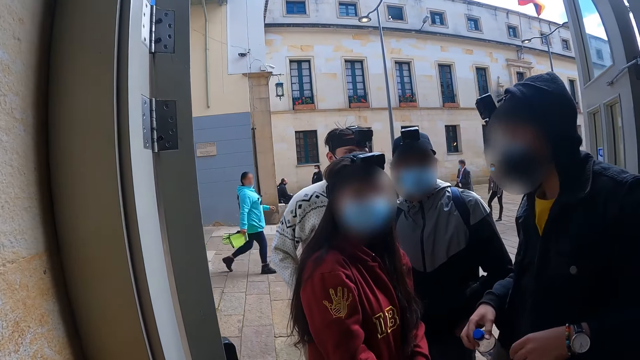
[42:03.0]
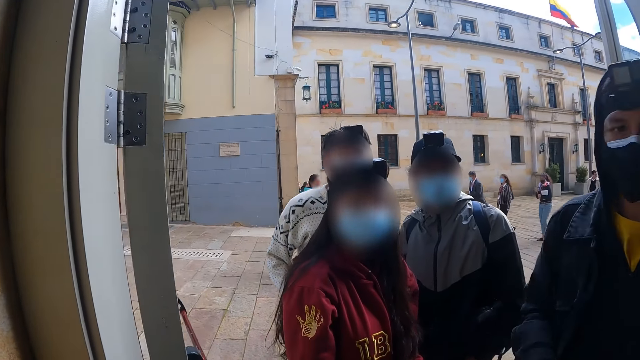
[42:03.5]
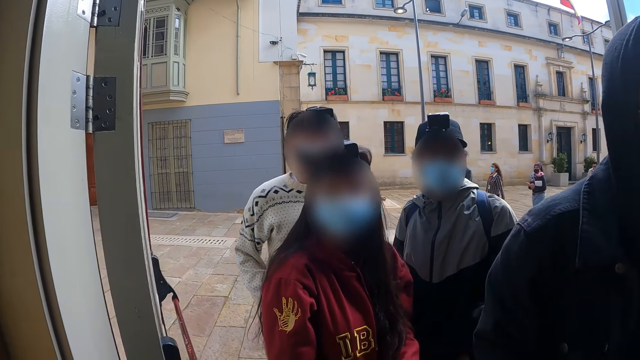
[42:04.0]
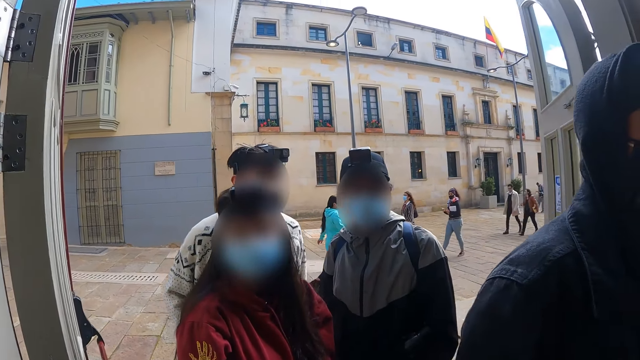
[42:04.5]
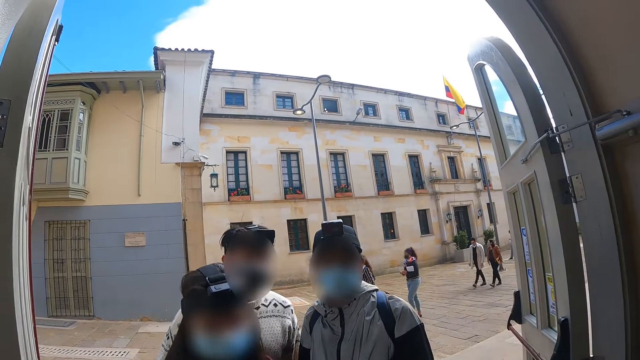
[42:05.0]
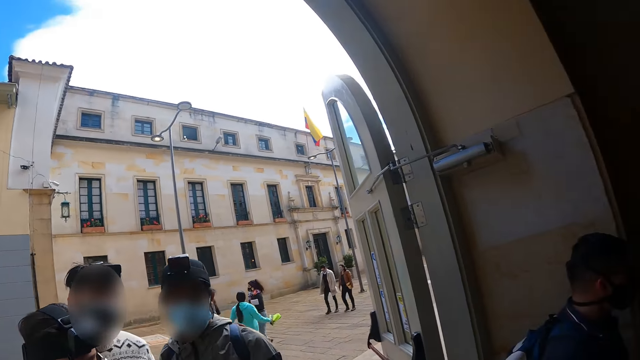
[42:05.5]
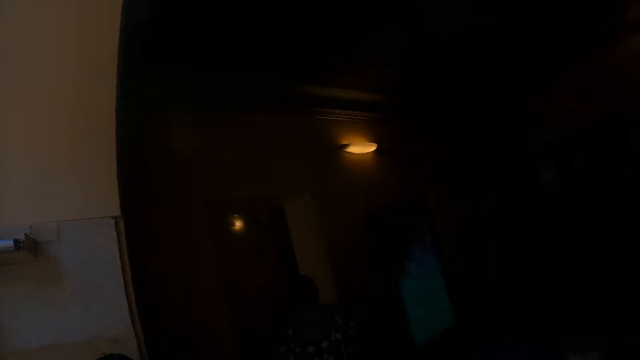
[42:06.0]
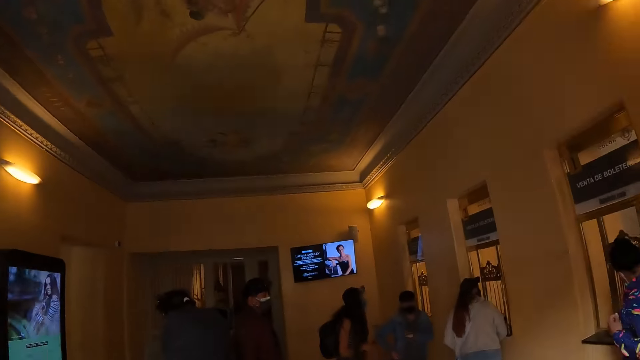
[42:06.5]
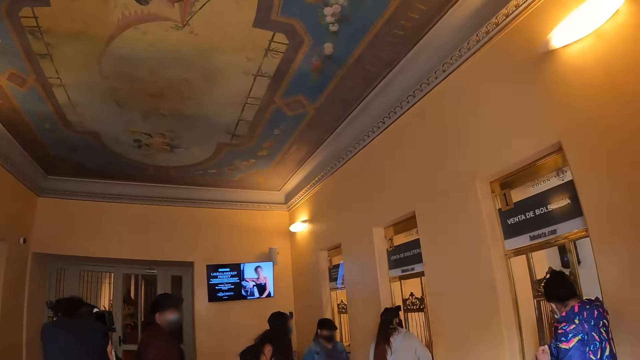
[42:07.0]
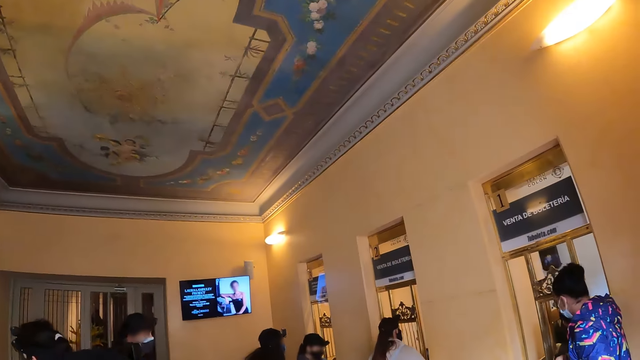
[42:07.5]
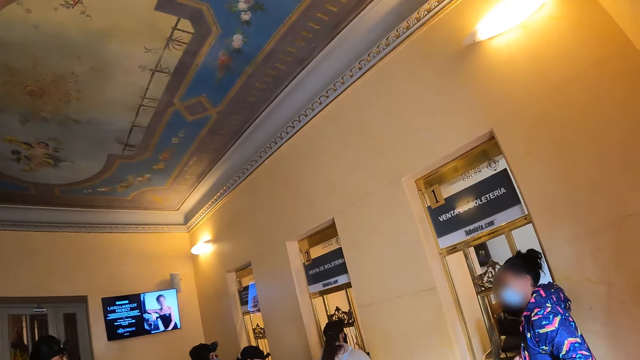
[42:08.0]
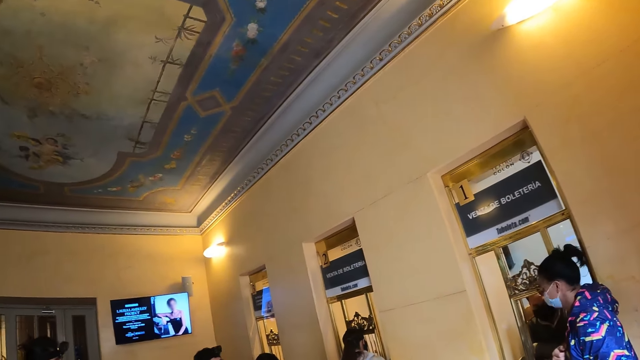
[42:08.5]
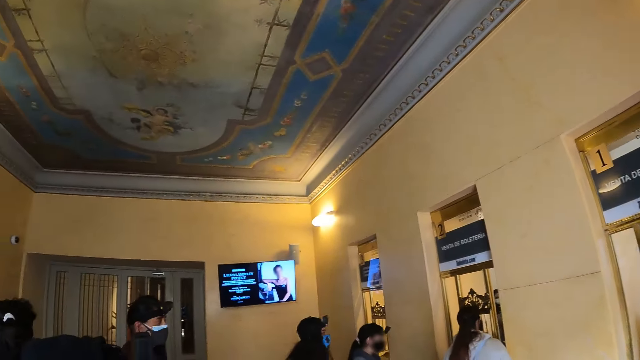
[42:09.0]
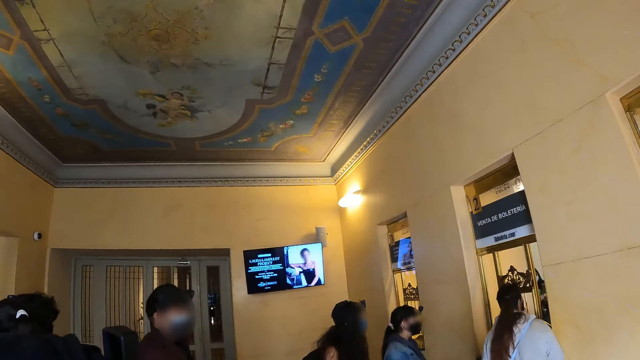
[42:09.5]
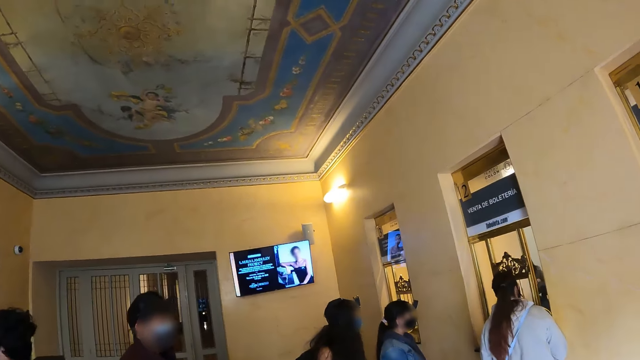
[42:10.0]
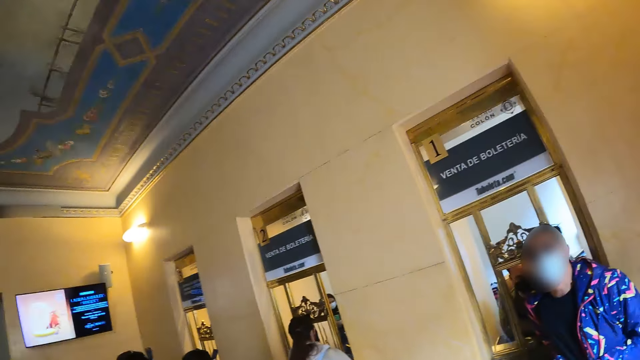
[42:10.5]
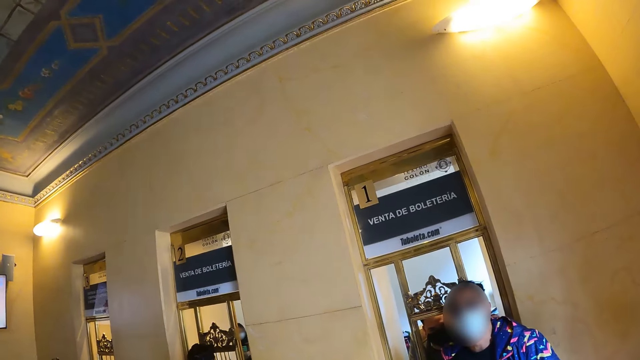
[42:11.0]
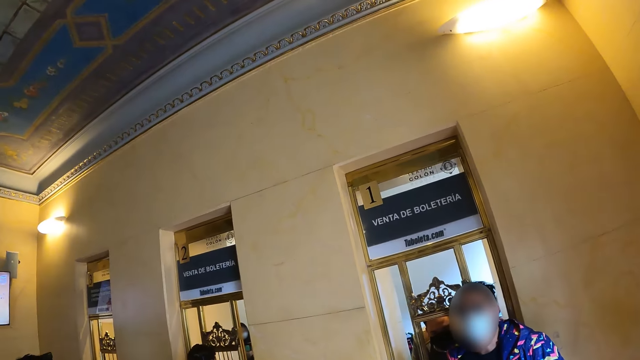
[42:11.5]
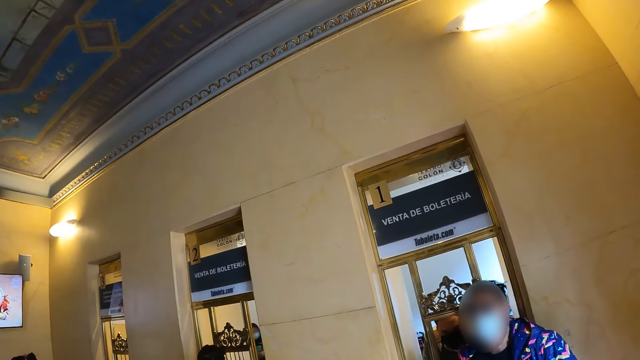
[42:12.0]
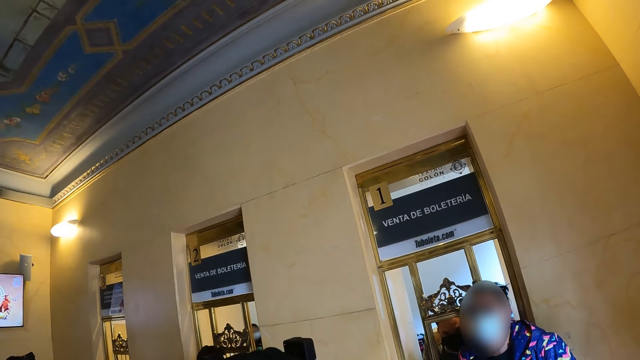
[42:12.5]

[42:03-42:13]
The camera wearer converses with a woman. A man holds a bottle cap. The man, a lady and two other men walk around. The camera wearer looks around. They walk around. They look around.

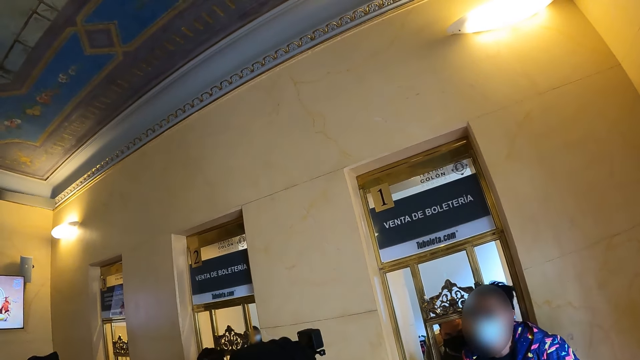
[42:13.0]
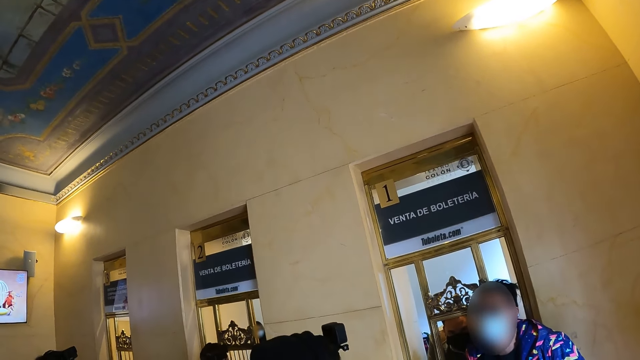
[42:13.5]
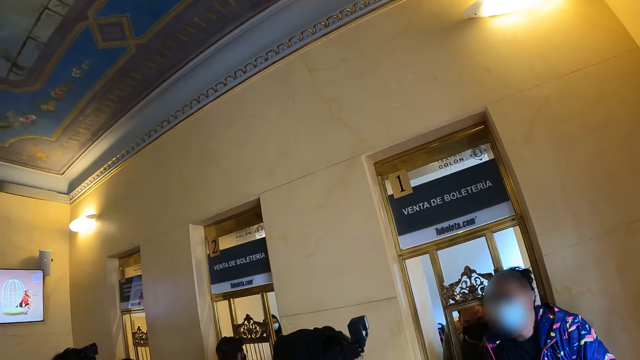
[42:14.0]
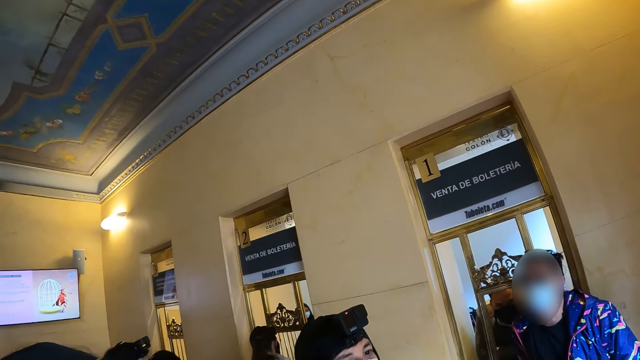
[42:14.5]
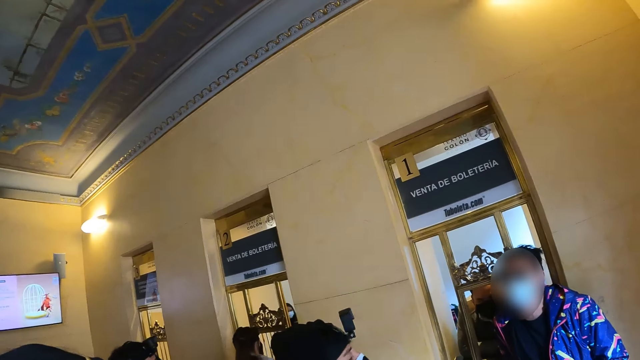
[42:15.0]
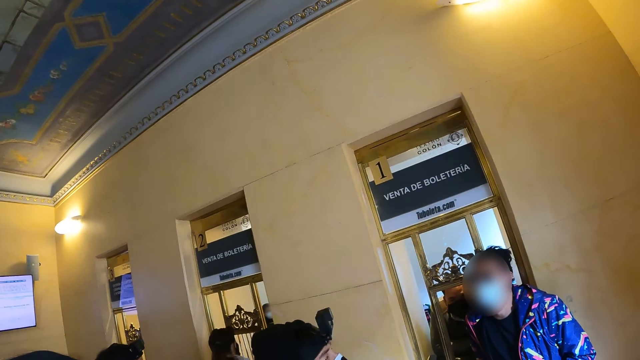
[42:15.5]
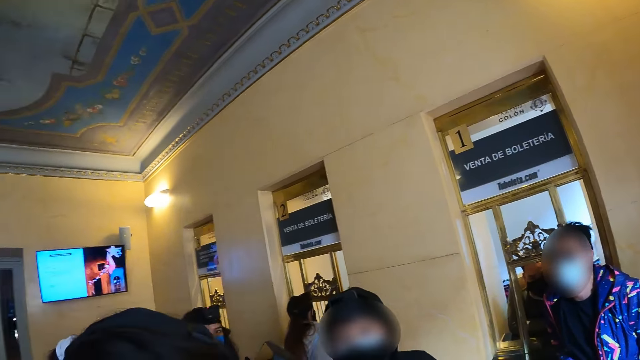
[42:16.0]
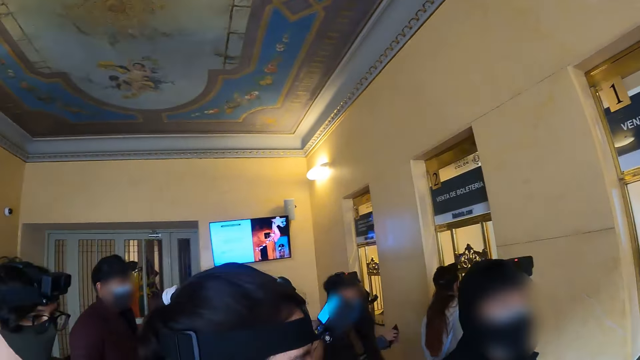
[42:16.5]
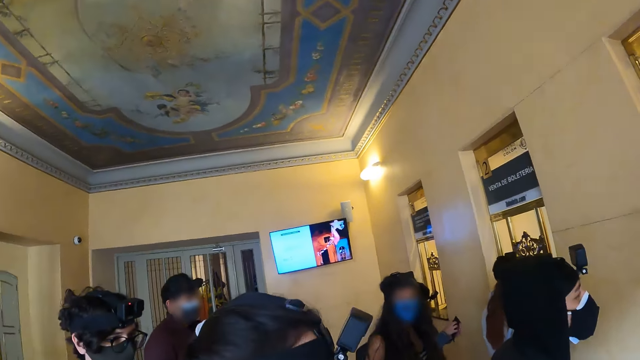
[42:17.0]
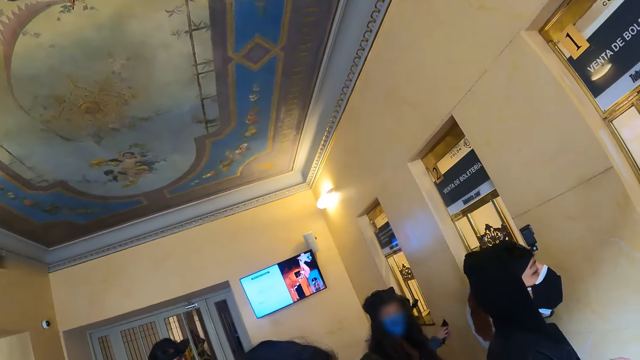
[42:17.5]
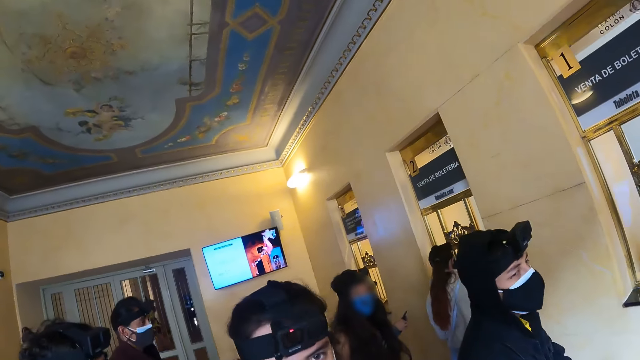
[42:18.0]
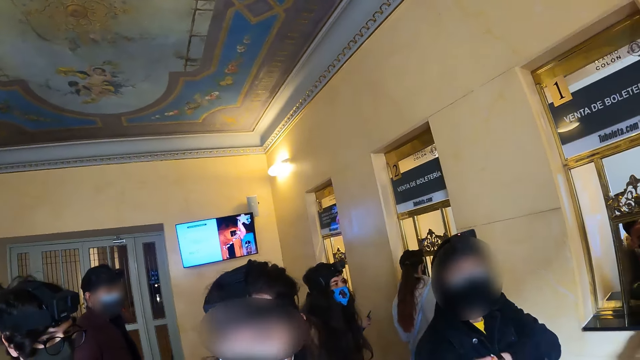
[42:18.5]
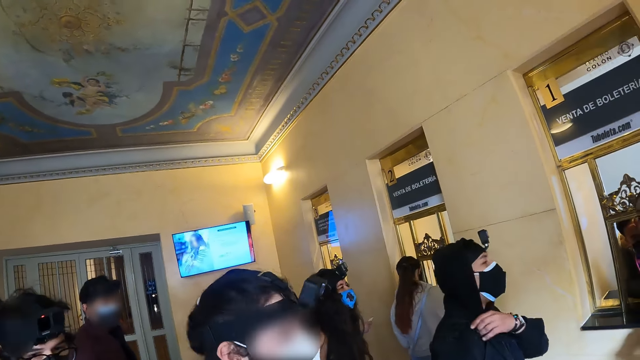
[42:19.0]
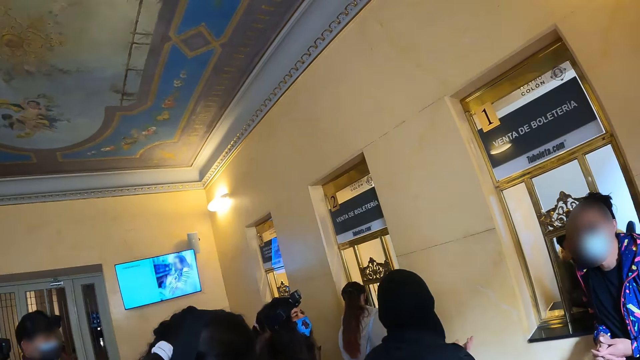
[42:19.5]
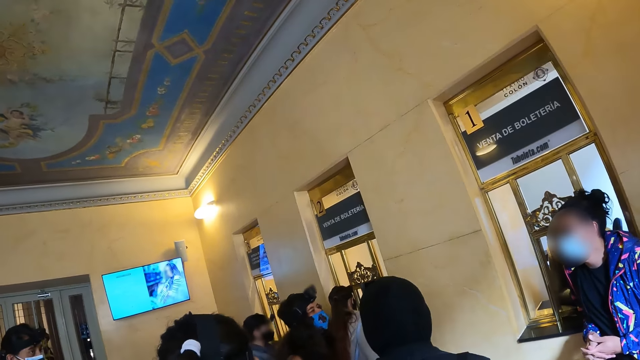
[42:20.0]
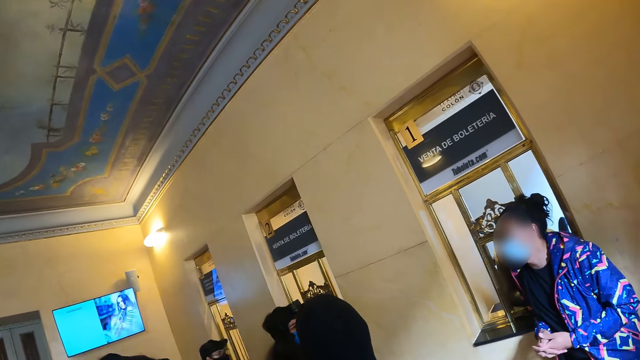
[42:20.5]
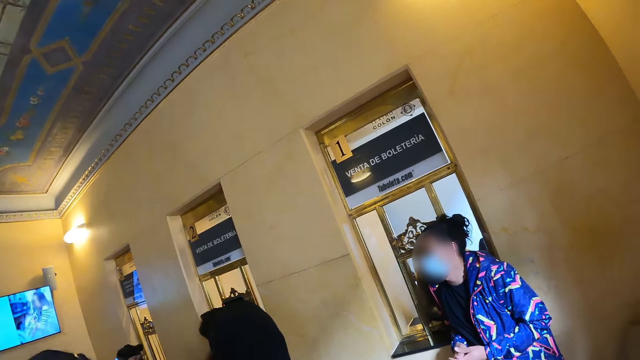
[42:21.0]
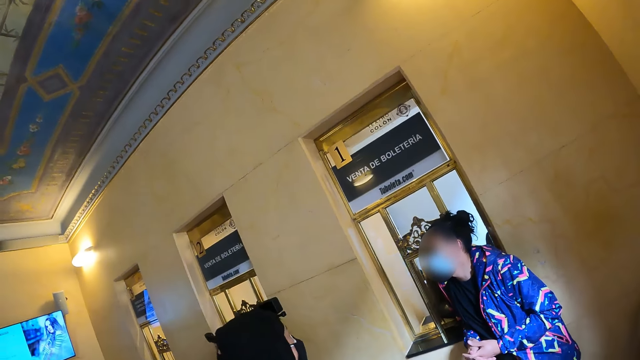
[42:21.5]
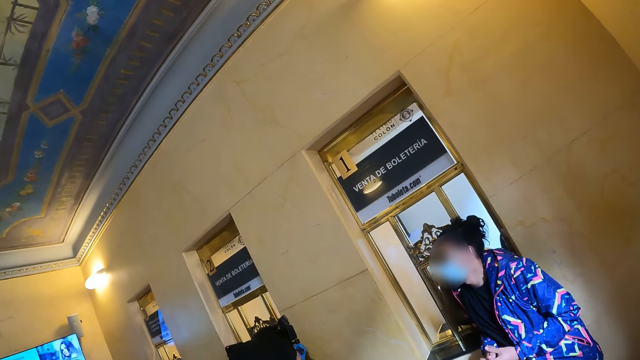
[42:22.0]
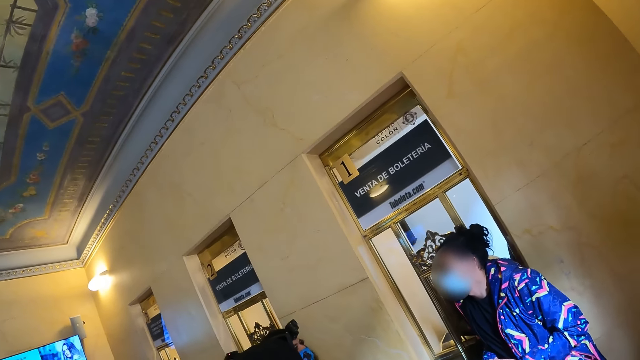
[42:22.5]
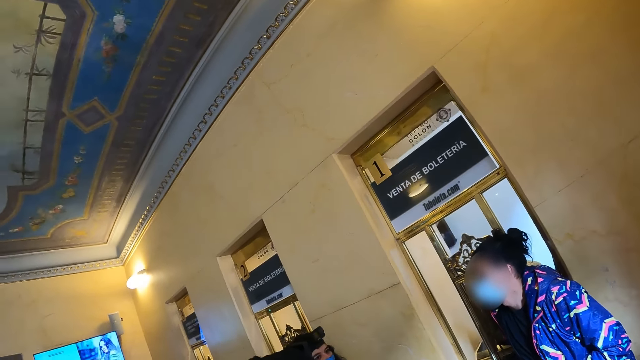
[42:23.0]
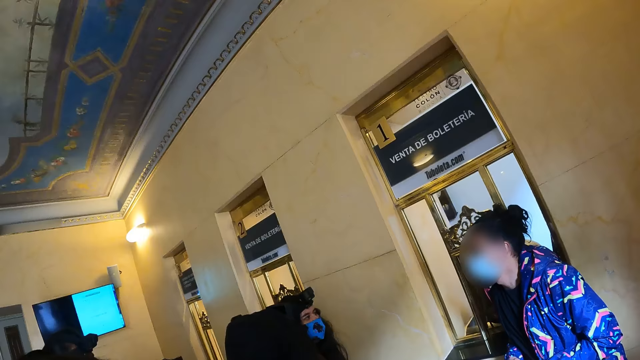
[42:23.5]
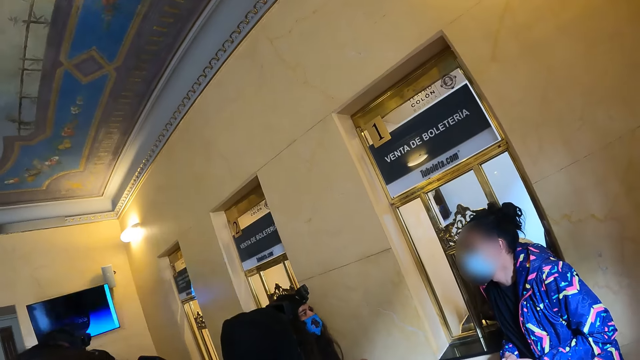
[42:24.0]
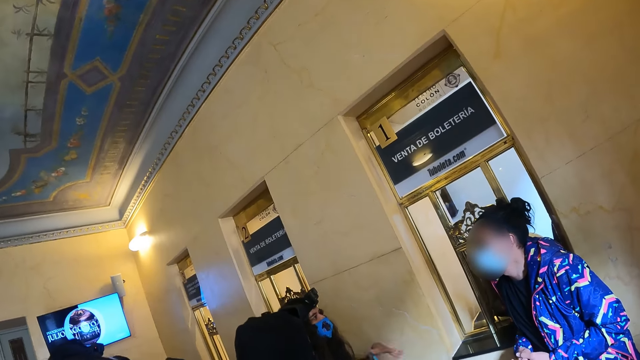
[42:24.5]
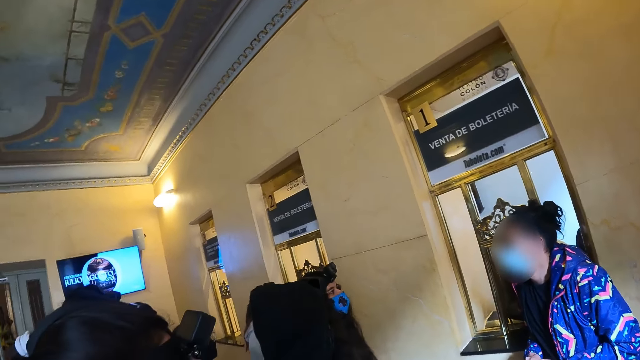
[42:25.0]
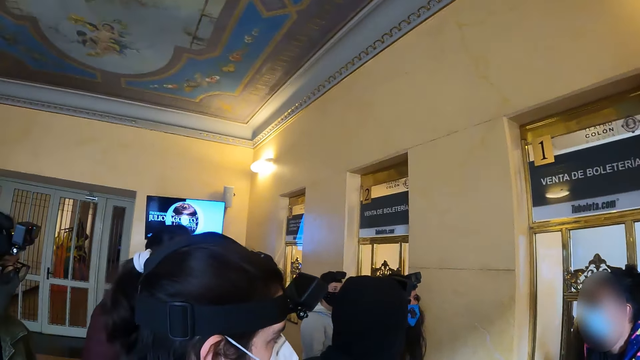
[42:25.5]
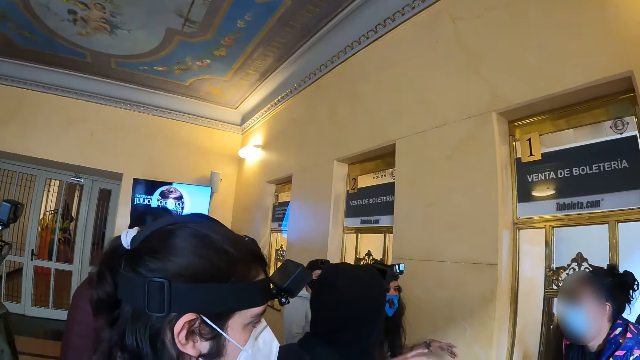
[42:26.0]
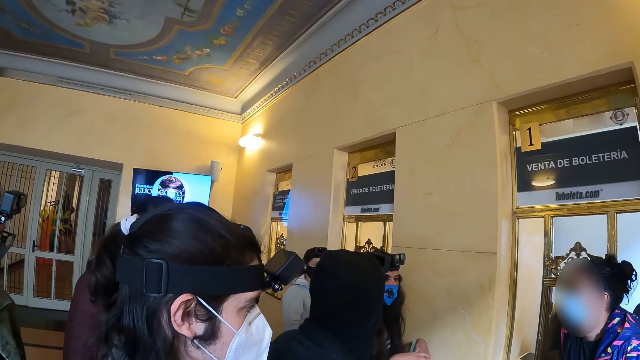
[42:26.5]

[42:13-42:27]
A woman converses with the camera wearer. The camera wearer looks around. The woman converses with a man. The camera wearer looks around. A lady sits at the window. Another lady and a third lady dialogue to the first lady. The woman converses with the man.
